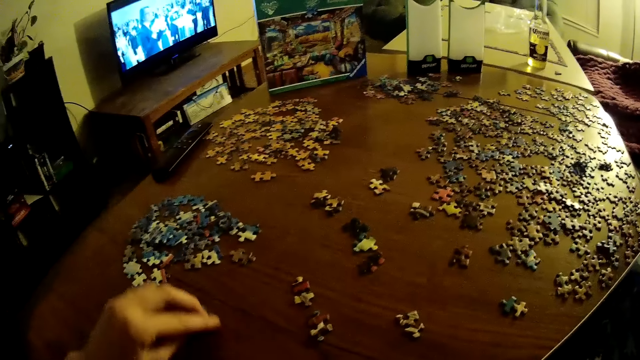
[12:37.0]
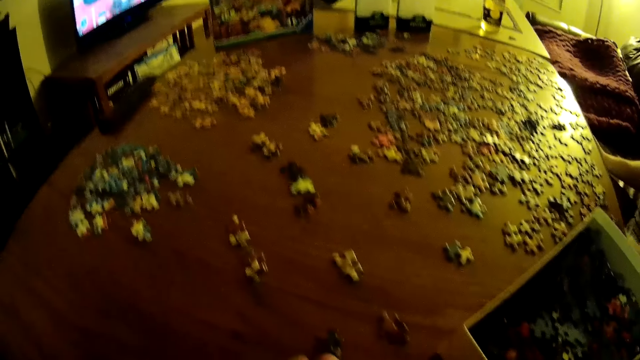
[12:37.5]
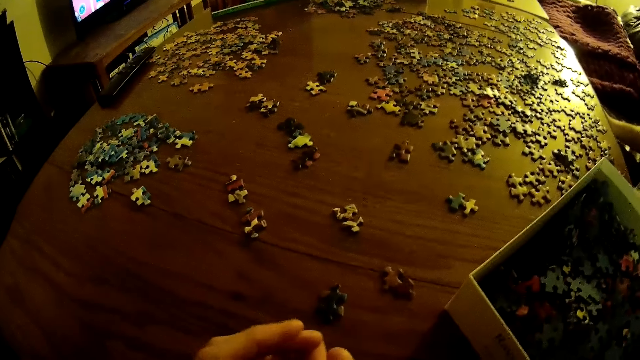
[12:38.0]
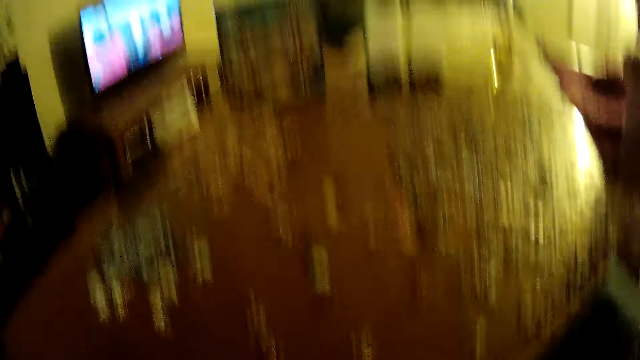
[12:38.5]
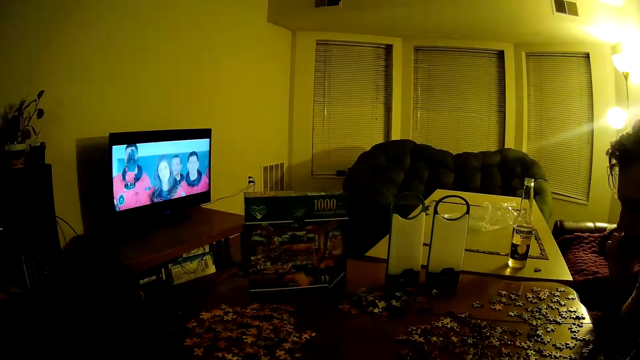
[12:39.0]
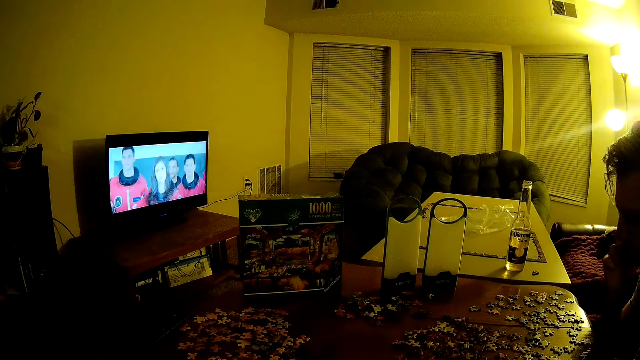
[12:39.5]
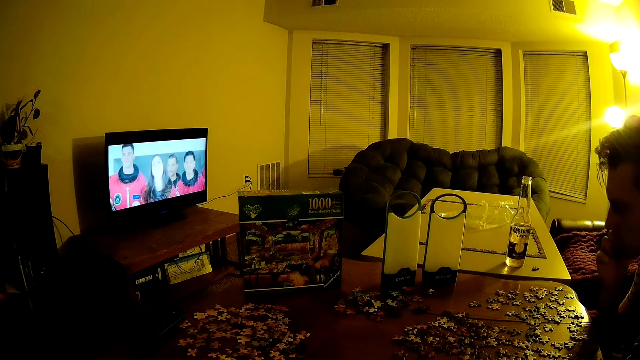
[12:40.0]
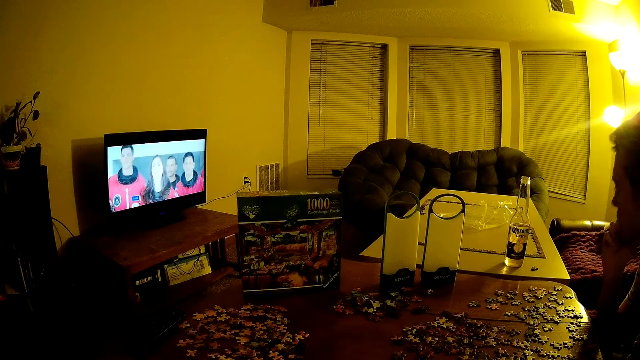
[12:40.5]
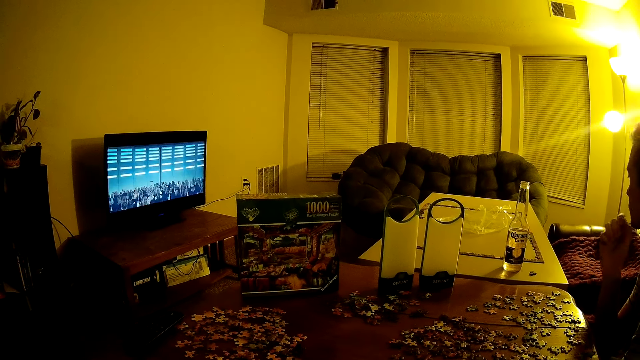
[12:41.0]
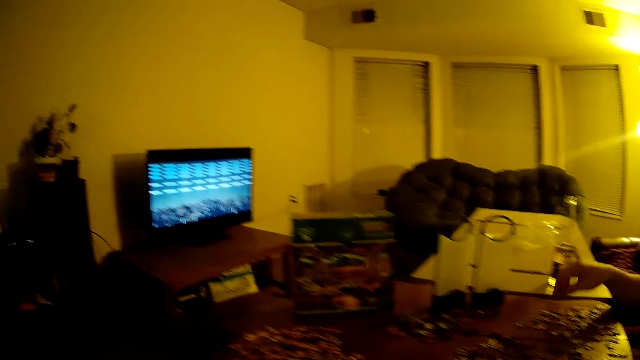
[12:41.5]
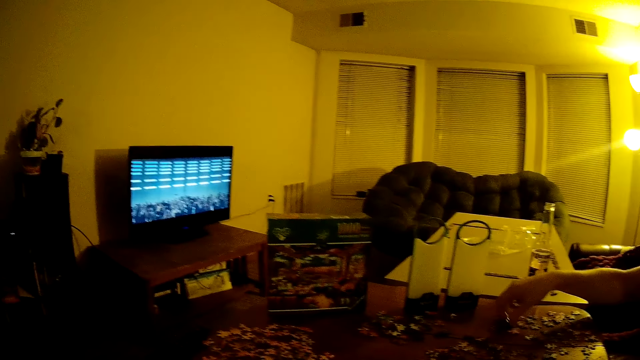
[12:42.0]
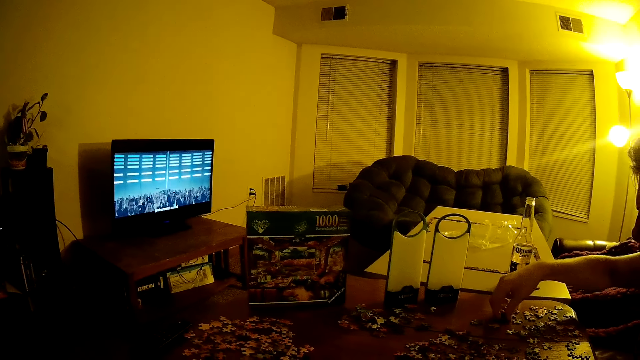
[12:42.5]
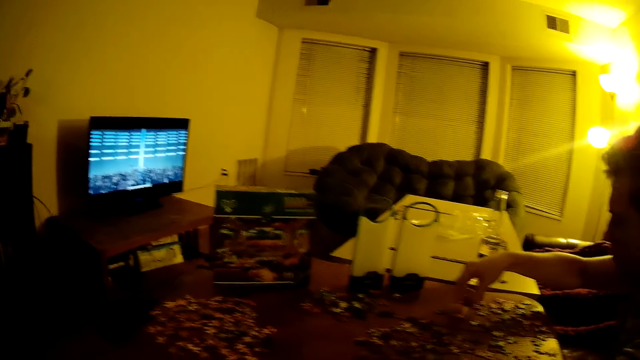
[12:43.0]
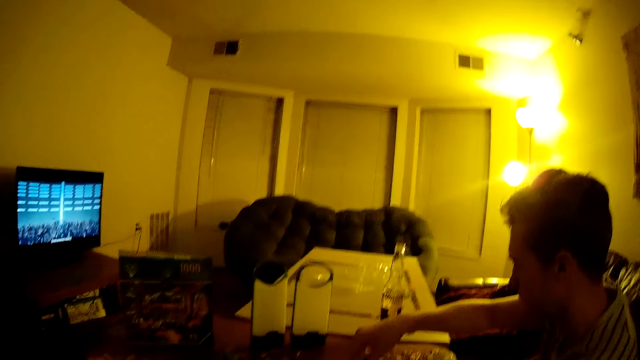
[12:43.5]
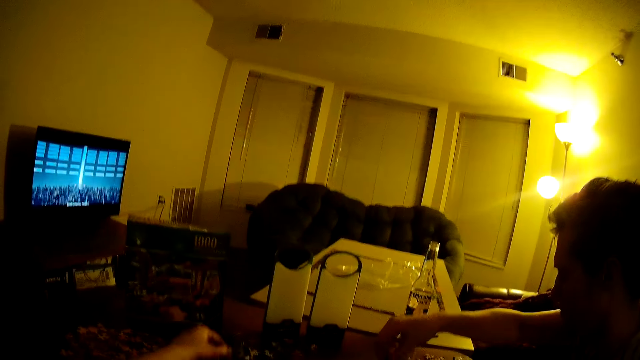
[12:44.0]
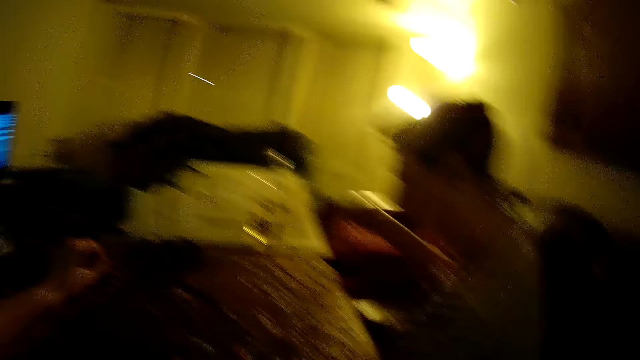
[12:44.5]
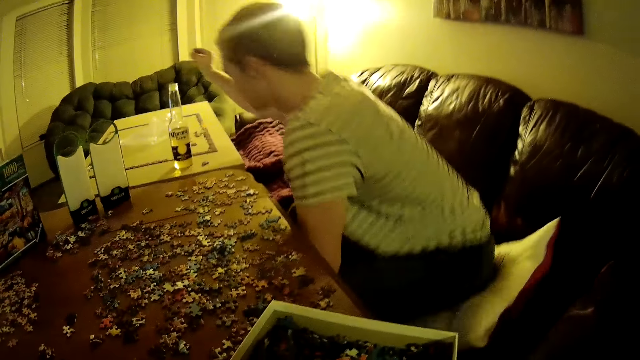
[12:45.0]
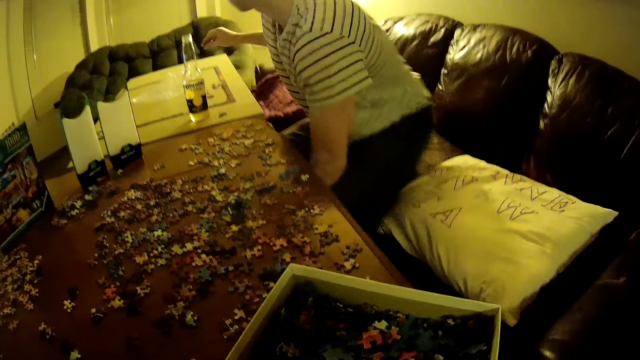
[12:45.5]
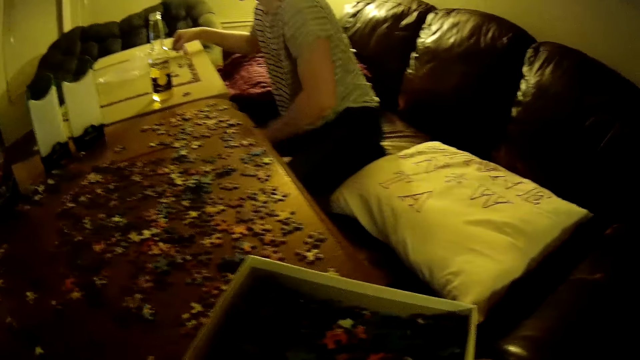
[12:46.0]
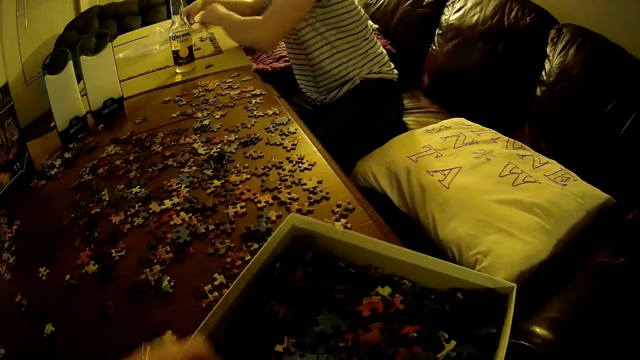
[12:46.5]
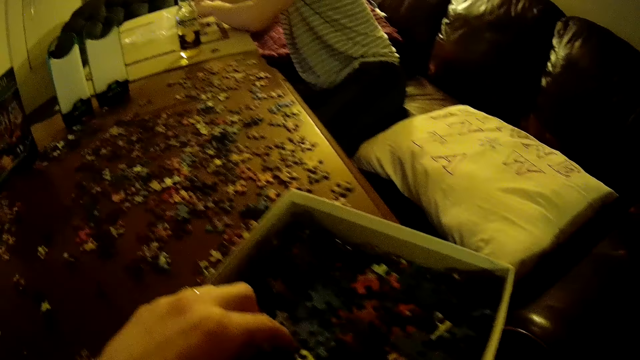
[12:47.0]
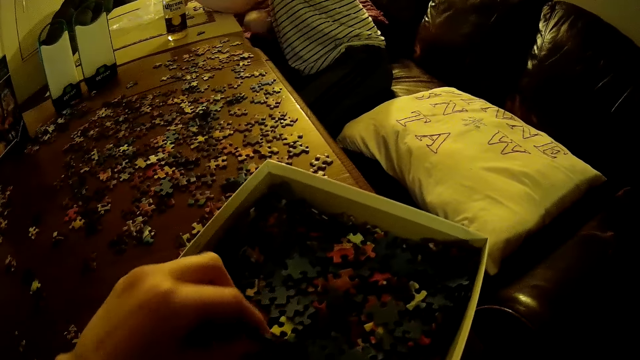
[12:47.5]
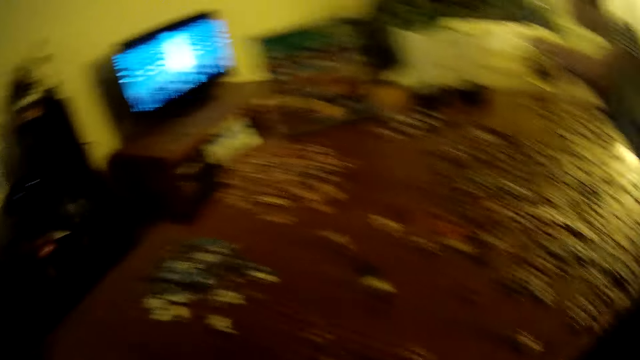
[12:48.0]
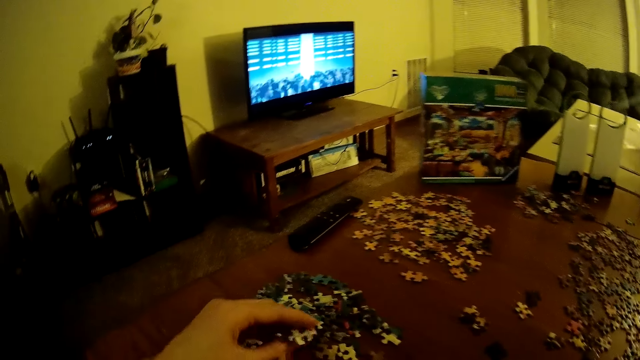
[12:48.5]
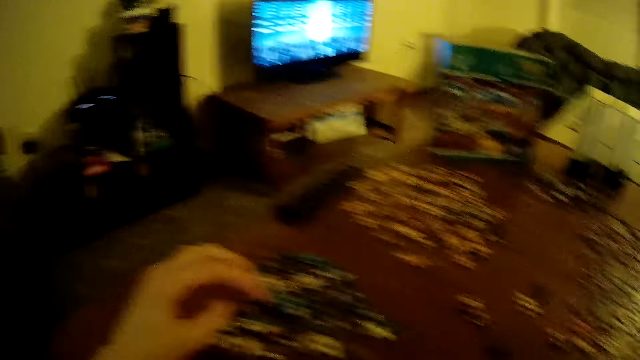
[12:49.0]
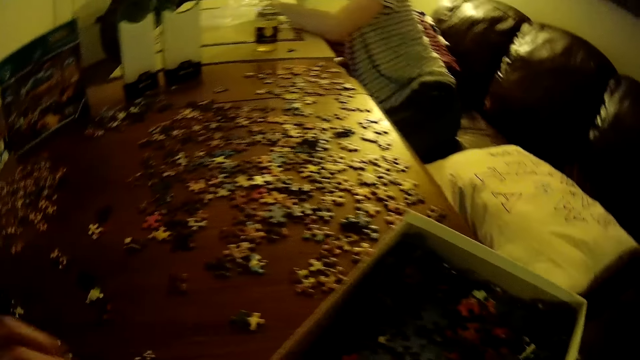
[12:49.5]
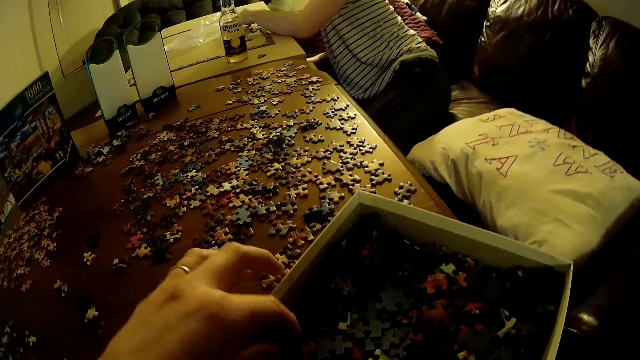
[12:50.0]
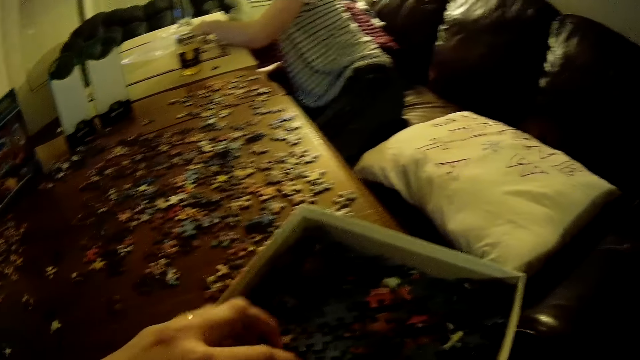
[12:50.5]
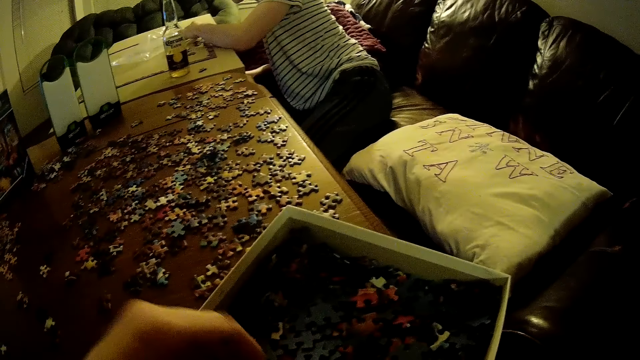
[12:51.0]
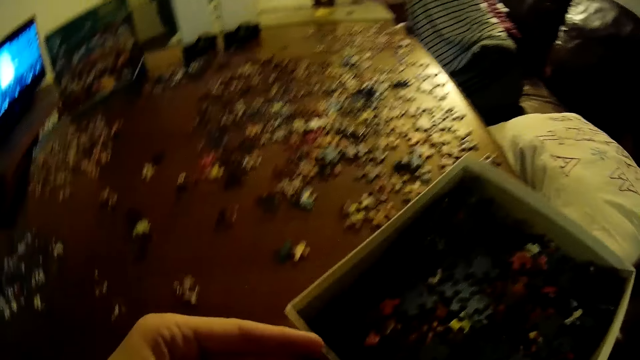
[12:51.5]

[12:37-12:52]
A man moves on the couch. The camera wearer picks puzzles from the box.

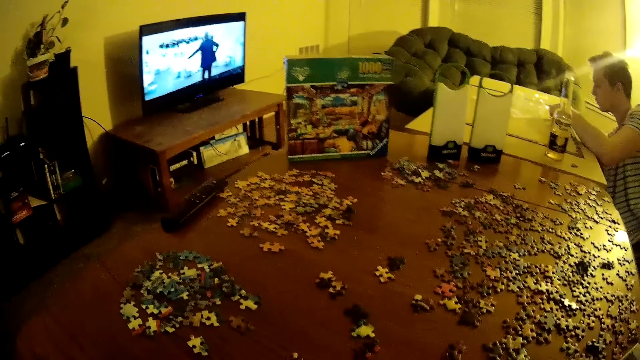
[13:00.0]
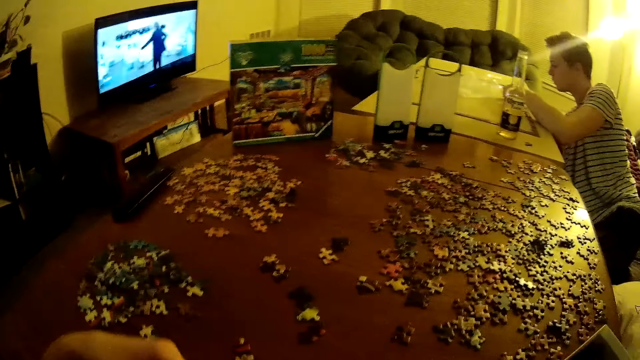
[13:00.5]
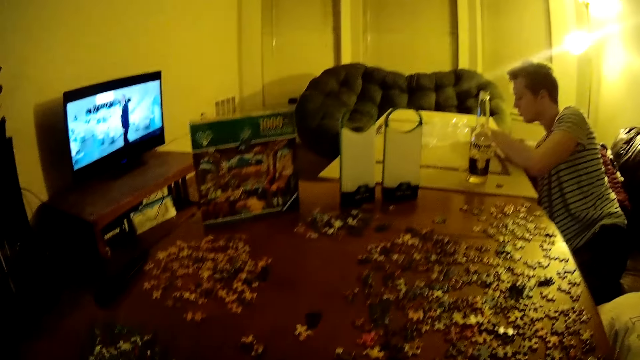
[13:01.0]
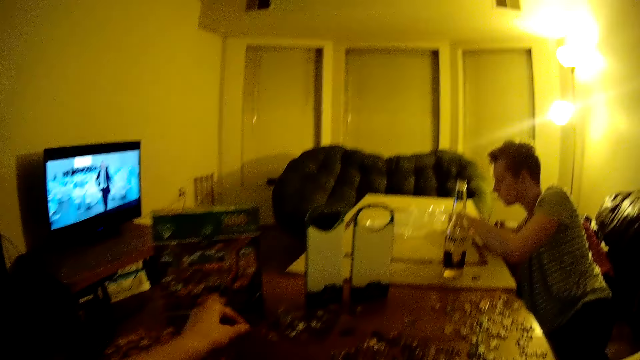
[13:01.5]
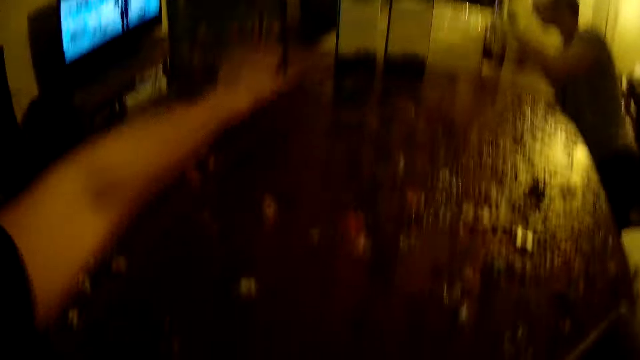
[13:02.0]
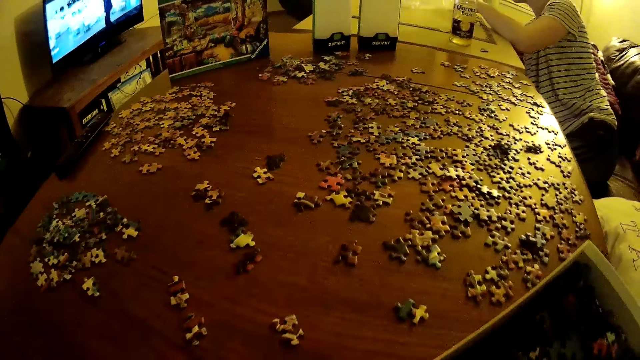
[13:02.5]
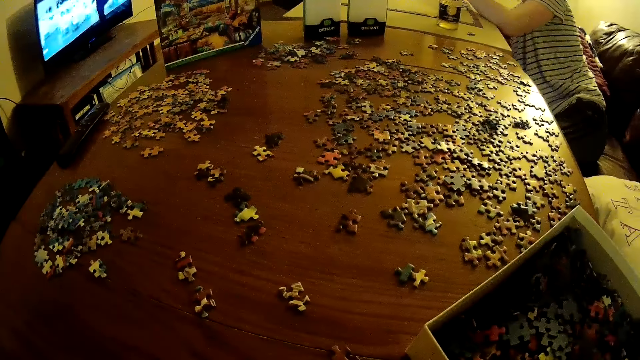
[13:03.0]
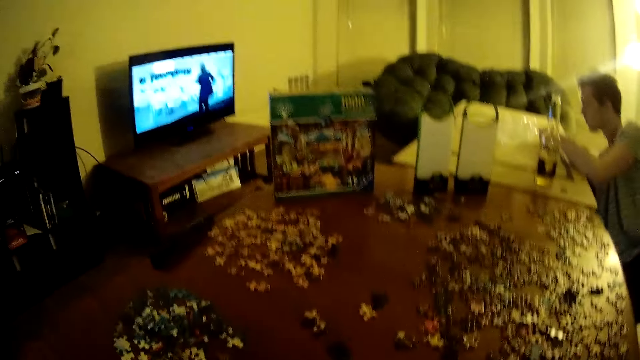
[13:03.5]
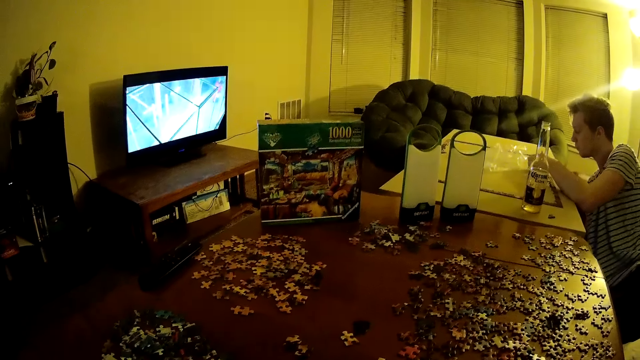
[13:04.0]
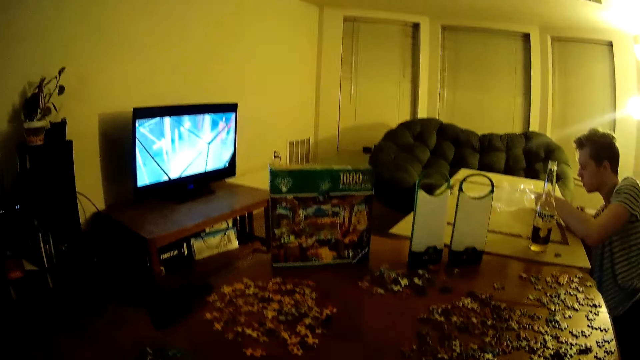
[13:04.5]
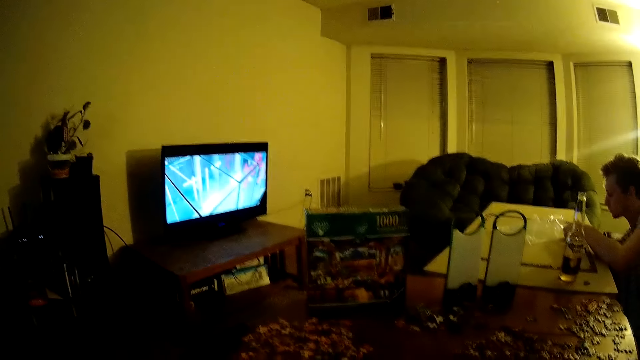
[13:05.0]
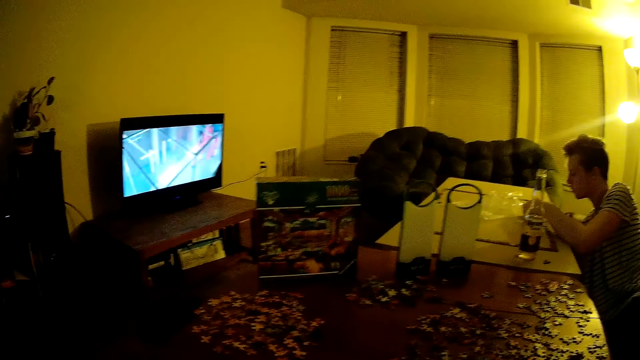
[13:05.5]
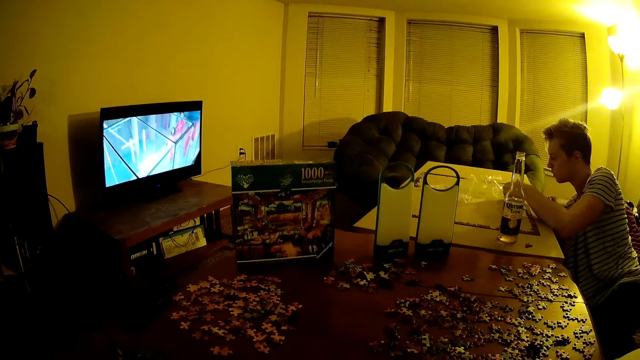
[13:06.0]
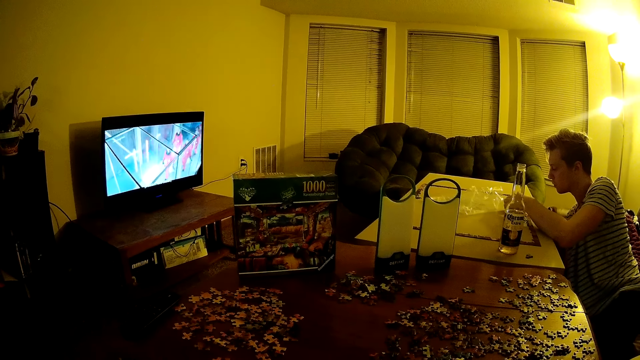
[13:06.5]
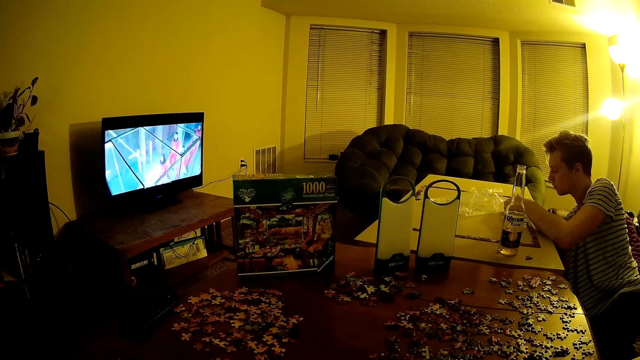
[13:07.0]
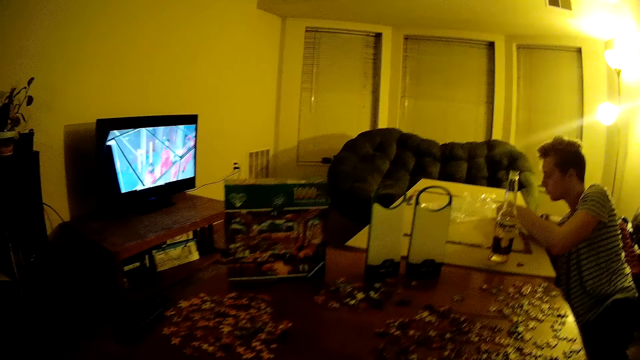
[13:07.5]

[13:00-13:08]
The camera wearer puts puzzles on the table.
